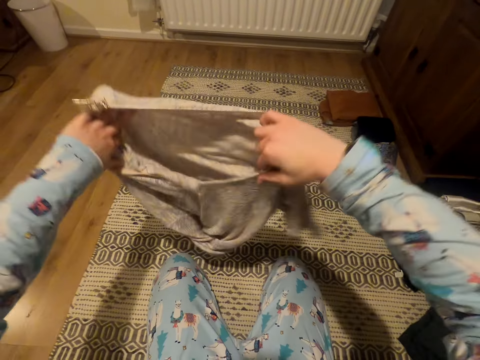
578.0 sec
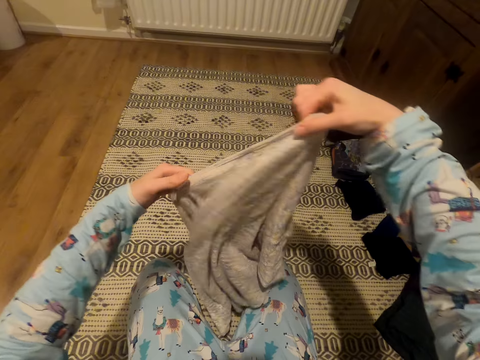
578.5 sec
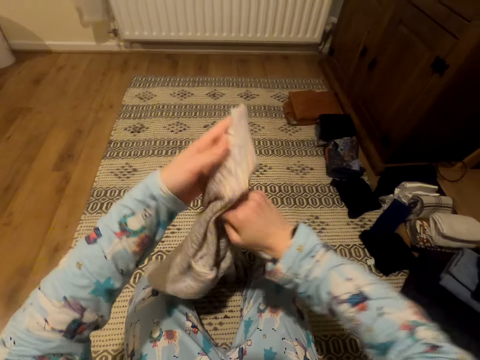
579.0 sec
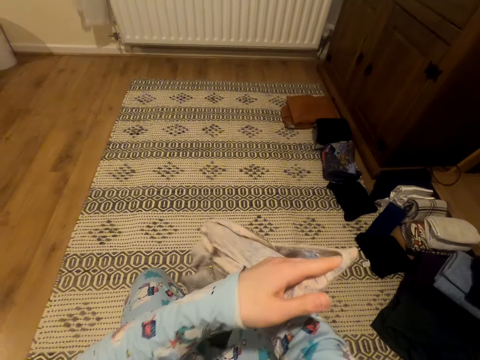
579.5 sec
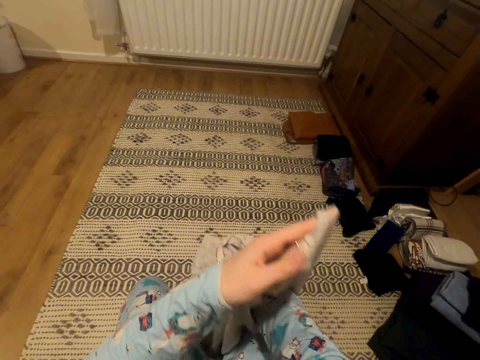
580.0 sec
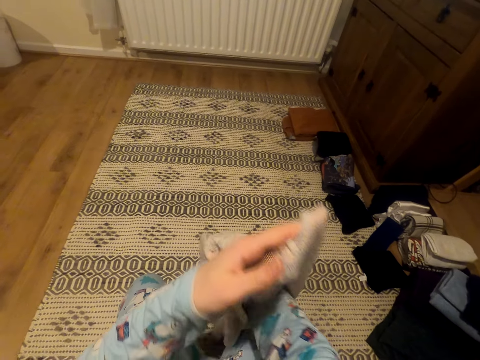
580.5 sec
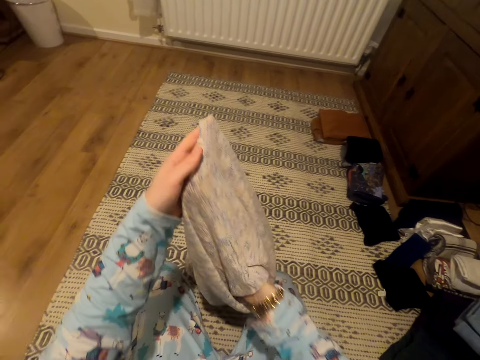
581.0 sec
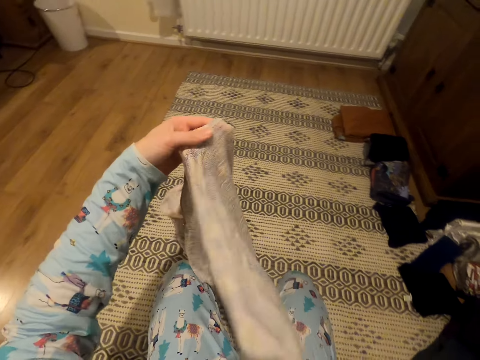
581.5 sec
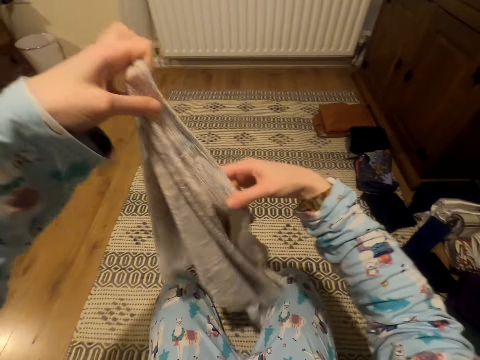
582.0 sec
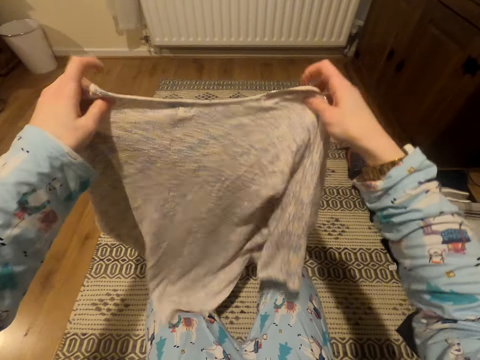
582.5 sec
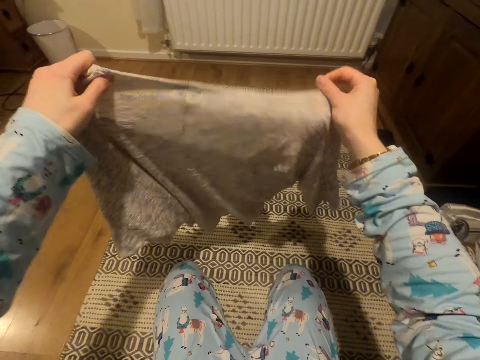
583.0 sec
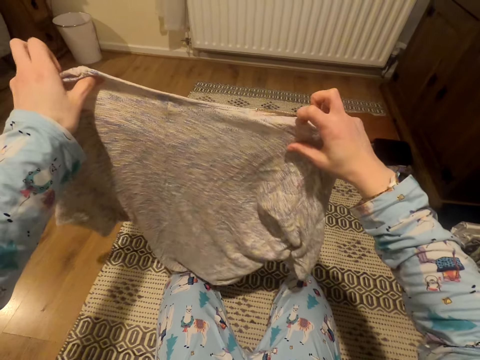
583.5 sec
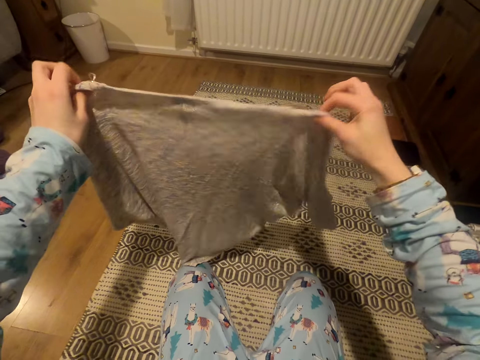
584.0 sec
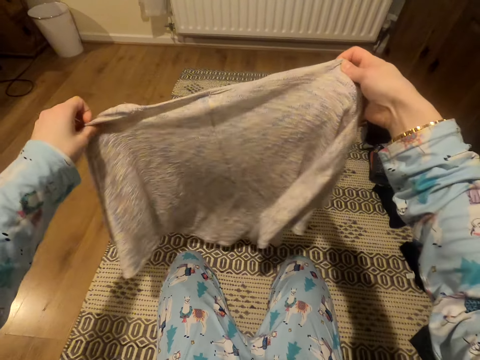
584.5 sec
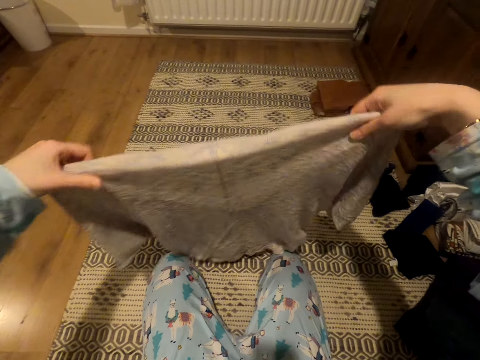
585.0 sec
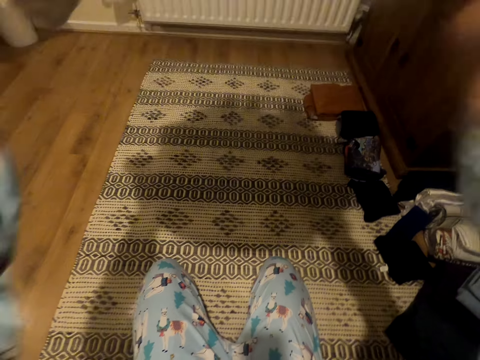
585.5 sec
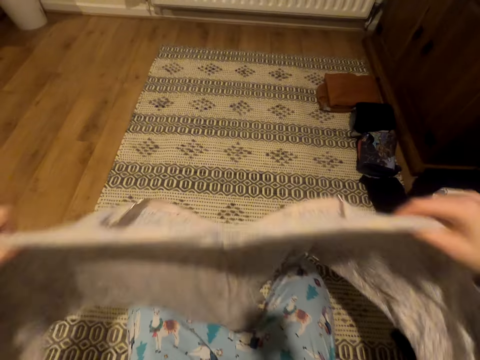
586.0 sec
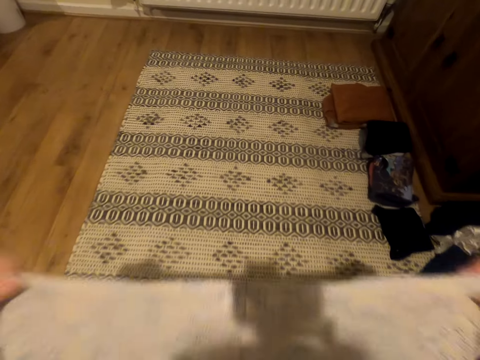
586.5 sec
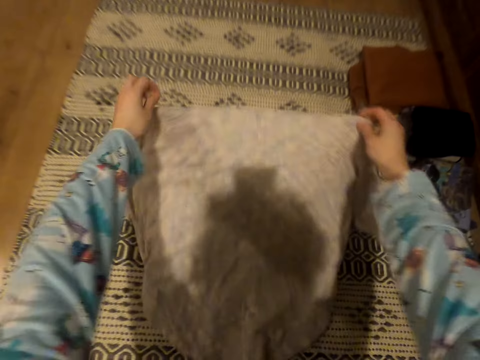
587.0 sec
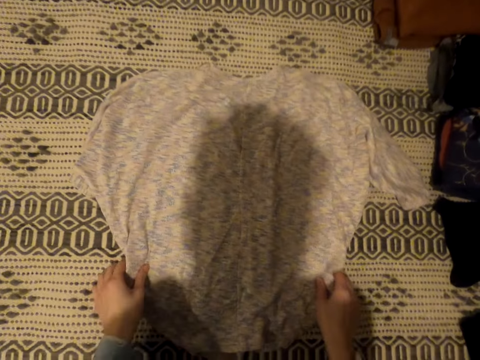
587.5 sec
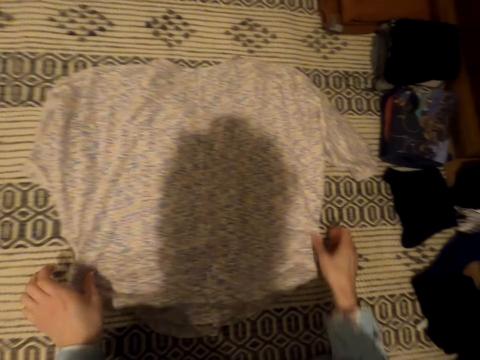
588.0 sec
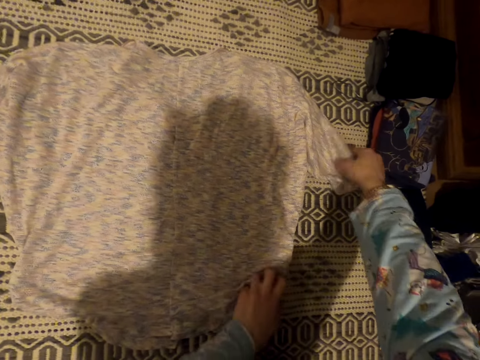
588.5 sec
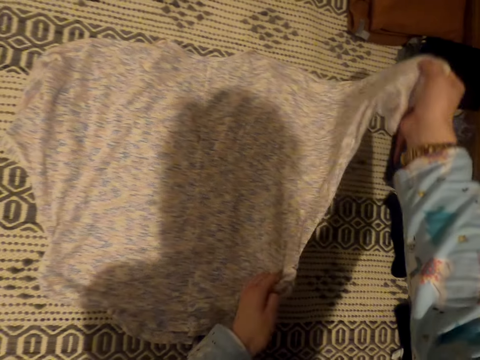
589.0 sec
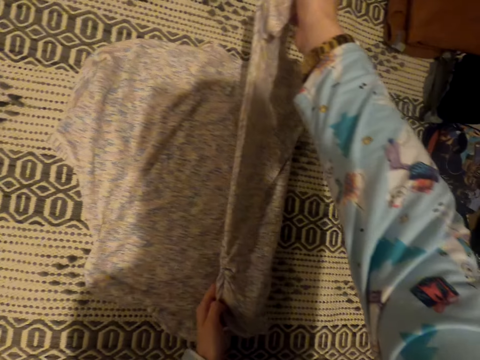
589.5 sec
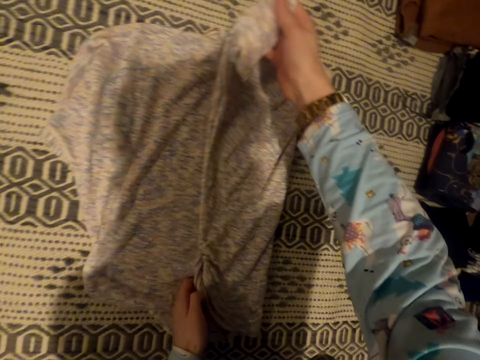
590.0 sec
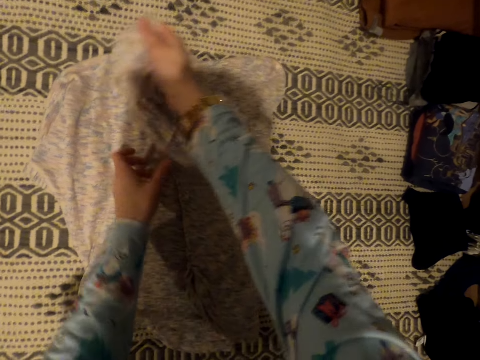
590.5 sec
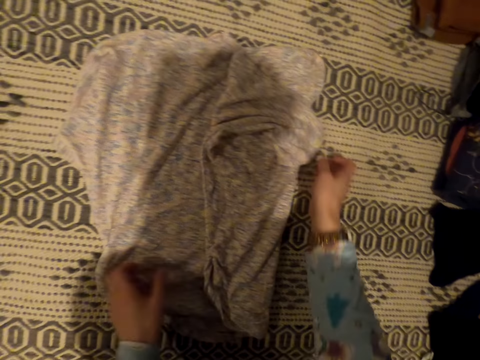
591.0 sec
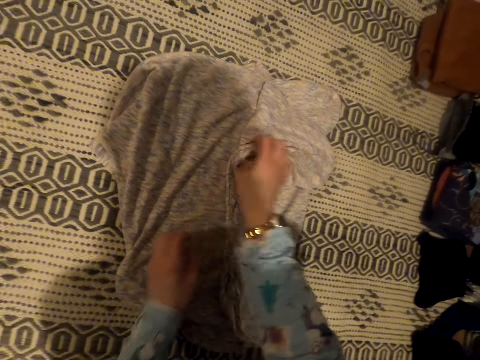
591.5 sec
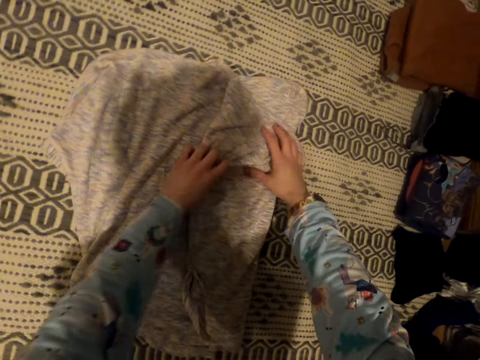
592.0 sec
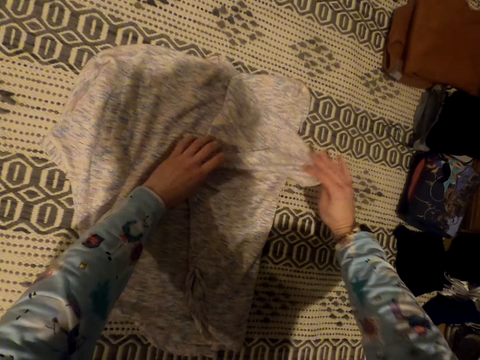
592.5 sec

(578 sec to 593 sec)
The camera wearer straightens the t-shirt. She places her hand on the inside of the t-shirt. She overturns the t-shirt. She straightens the t-shirt. She places the t-shirt on the carpet. She straightens the t-shirt. She folds the t-shirt.

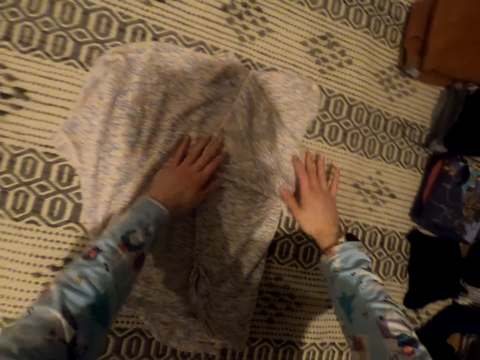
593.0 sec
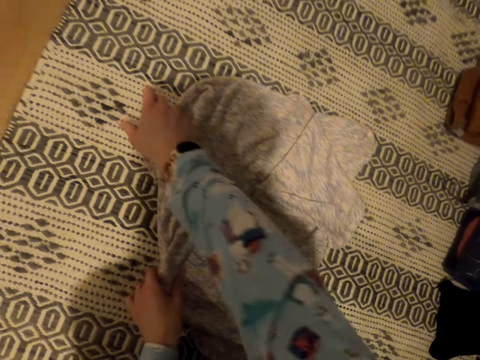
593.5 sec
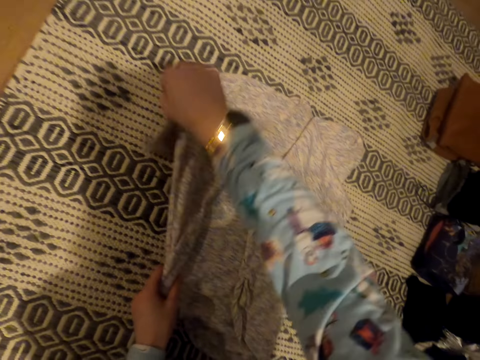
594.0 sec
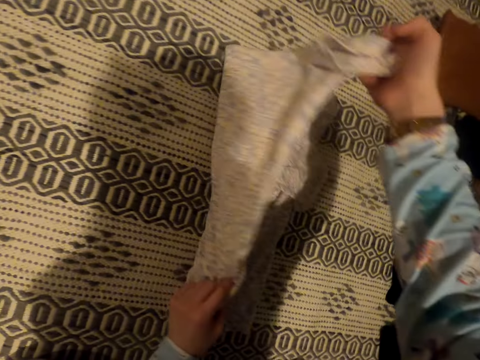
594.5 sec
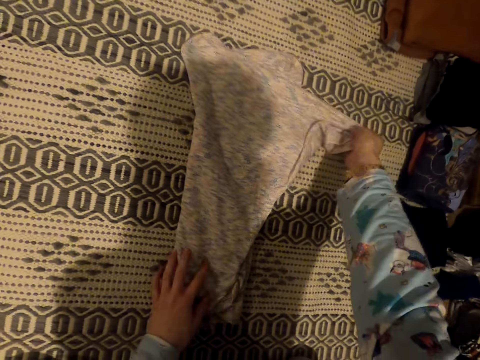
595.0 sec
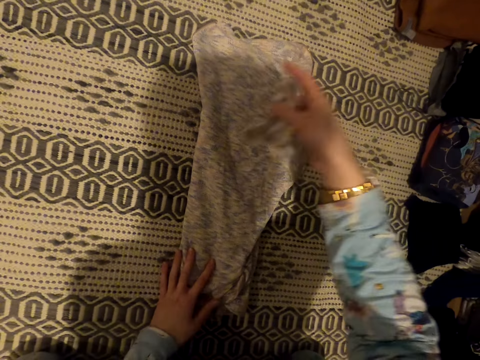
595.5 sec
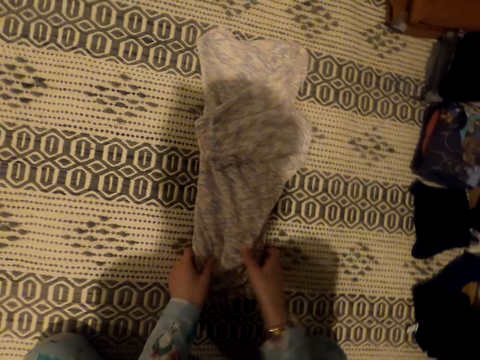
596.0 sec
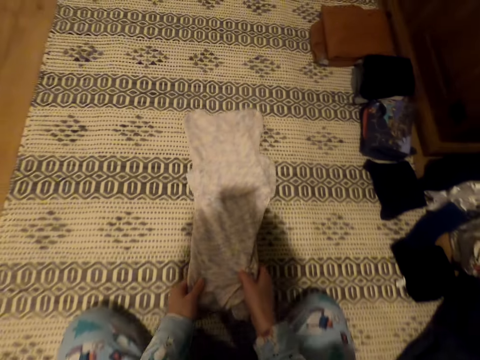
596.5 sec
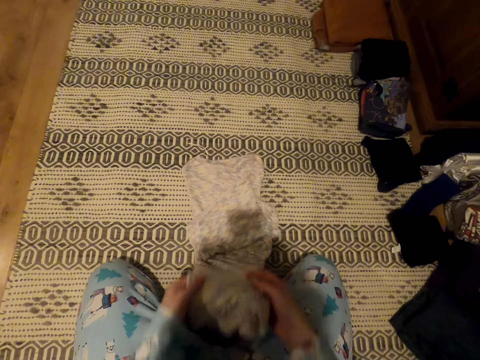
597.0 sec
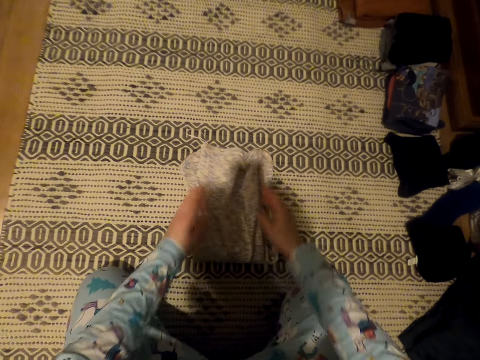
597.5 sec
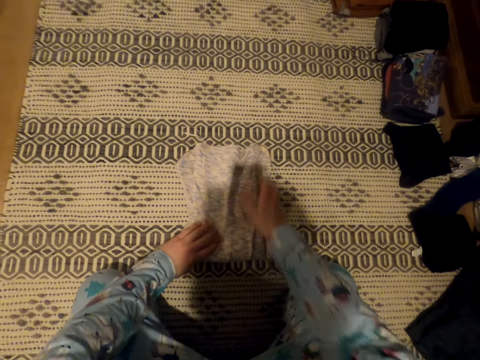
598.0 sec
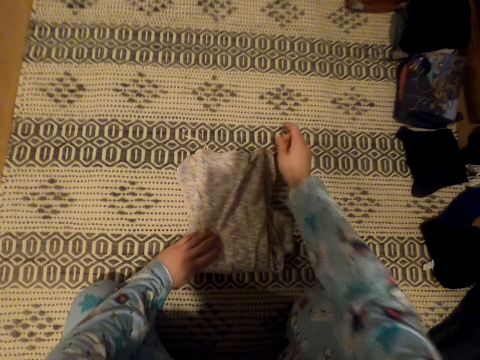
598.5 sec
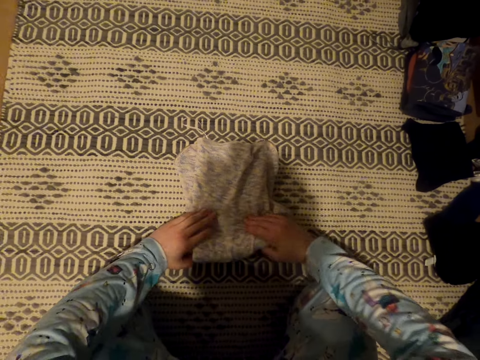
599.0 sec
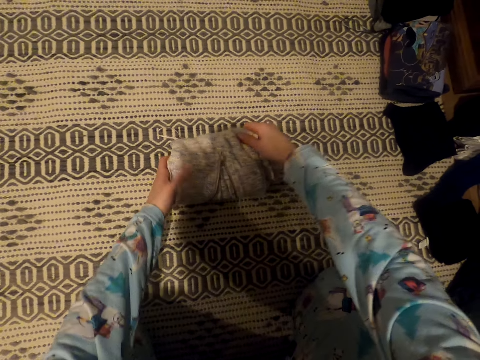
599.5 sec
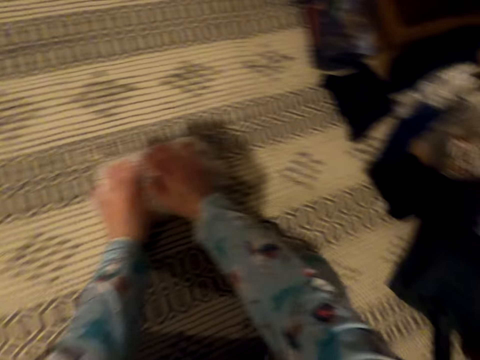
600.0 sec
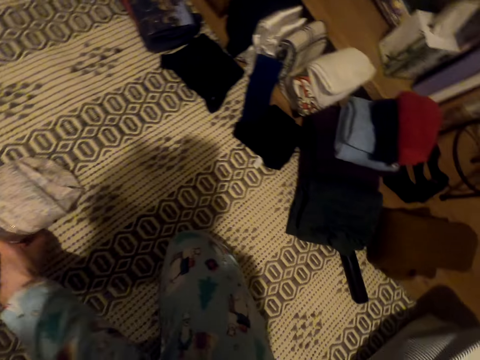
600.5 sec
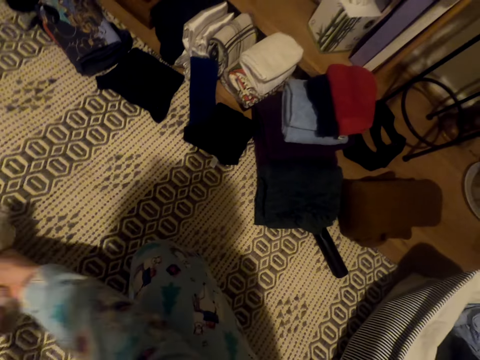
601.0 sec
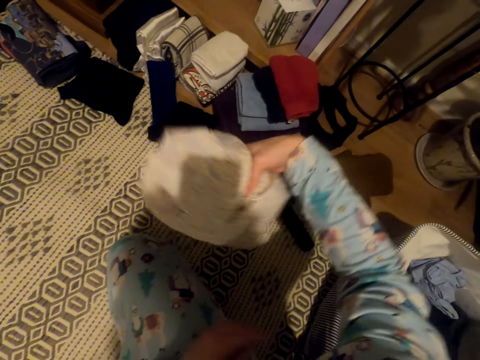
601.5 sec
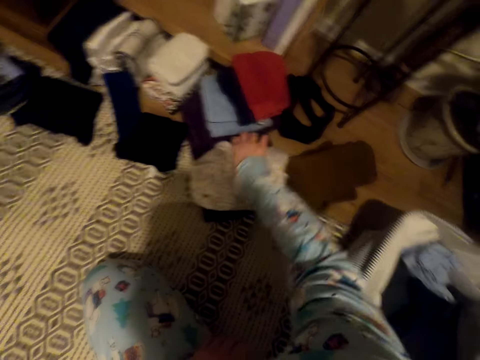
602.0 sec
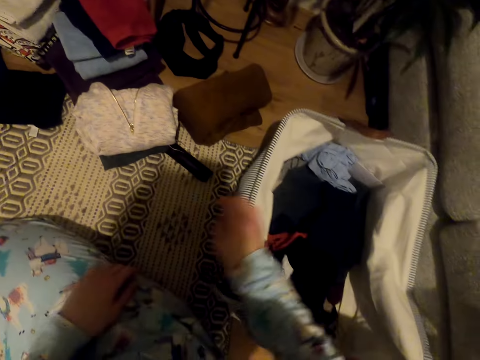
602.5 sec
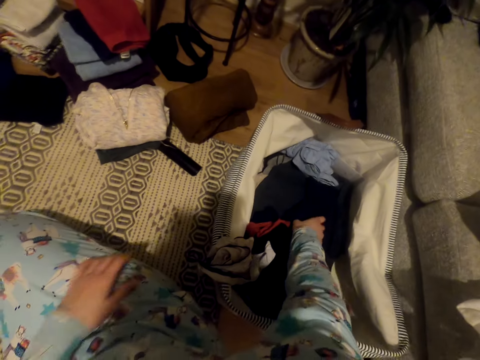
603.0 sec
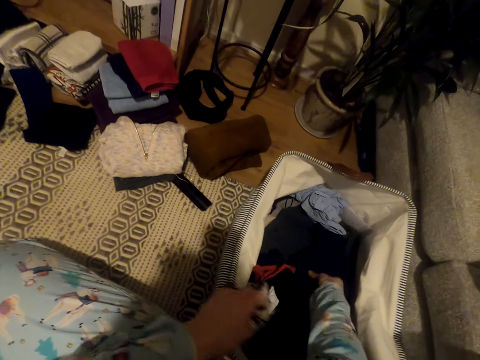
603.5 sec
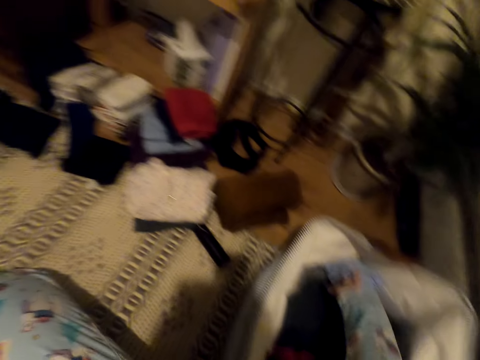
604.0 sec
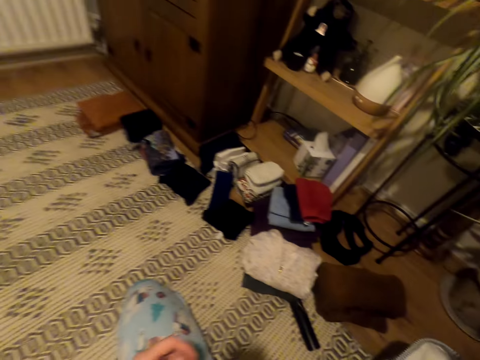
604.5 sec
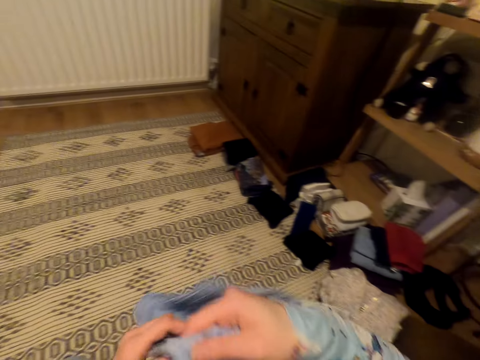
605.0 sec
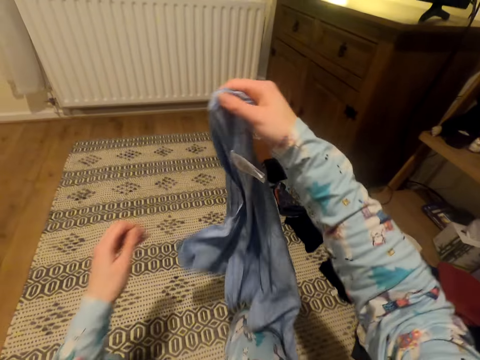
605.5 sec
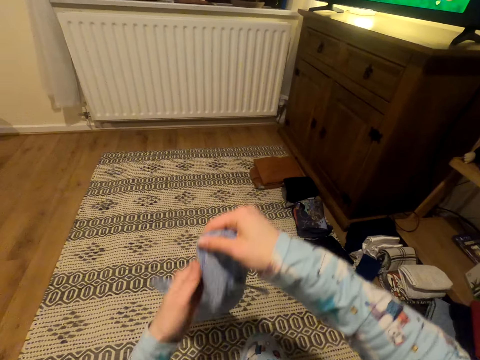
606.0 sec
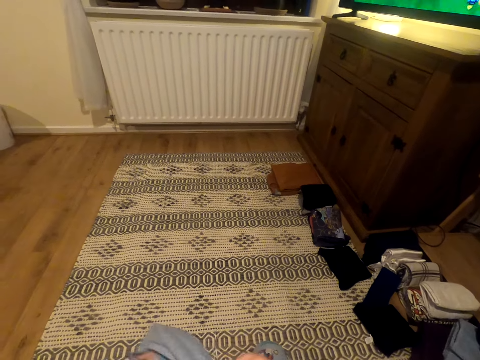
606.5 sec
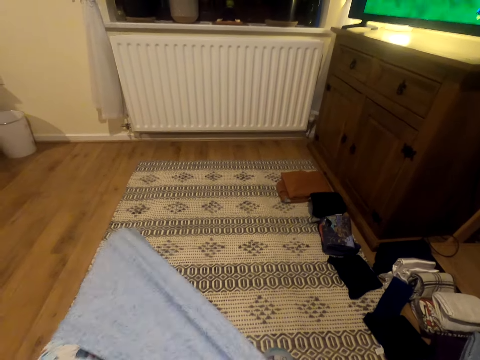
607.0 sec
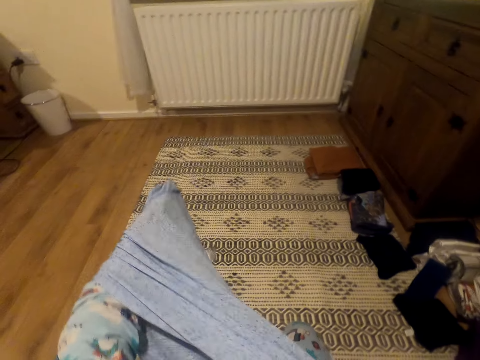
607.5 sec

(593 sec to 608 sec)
The camera wearer moves the t-shirt towards the pile of clothes. They return the cloth back in the suitcase. They remove the t-shirt from the suitcase. They straighten the t-shirt.
